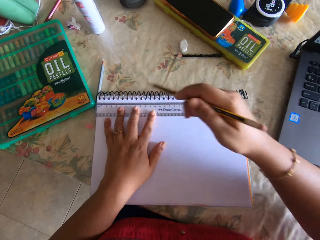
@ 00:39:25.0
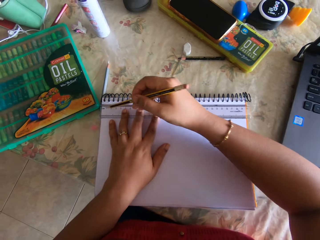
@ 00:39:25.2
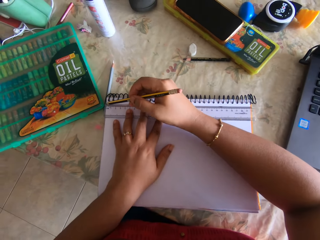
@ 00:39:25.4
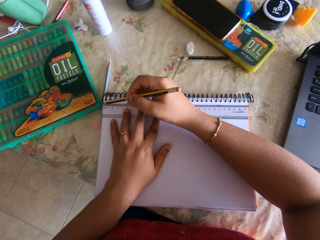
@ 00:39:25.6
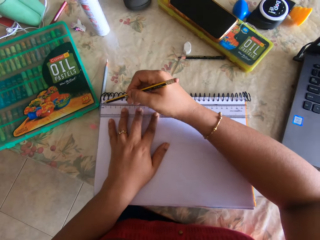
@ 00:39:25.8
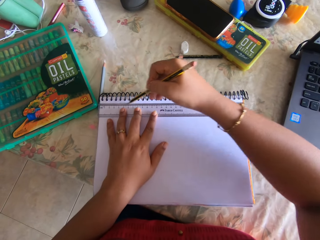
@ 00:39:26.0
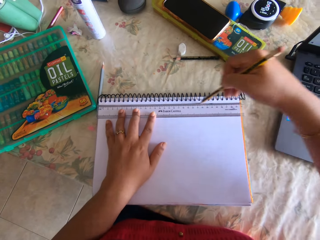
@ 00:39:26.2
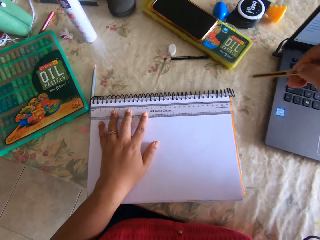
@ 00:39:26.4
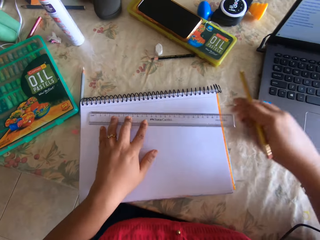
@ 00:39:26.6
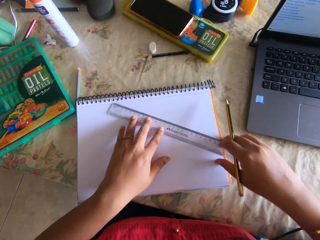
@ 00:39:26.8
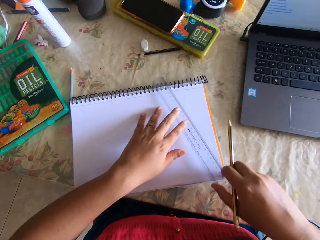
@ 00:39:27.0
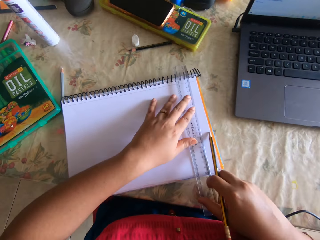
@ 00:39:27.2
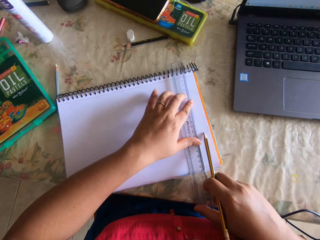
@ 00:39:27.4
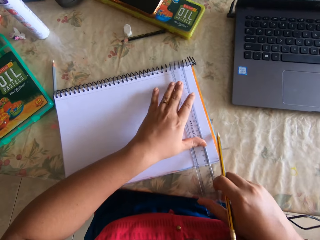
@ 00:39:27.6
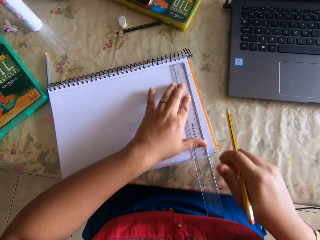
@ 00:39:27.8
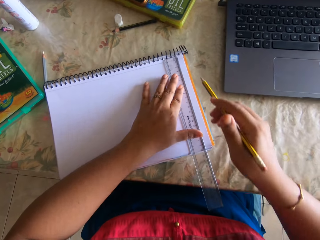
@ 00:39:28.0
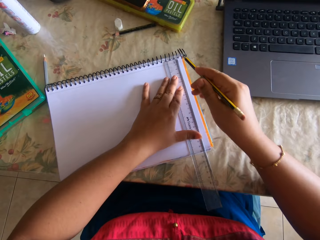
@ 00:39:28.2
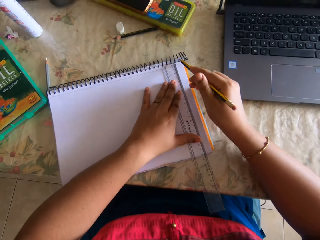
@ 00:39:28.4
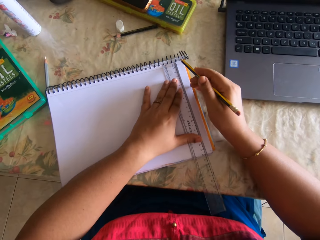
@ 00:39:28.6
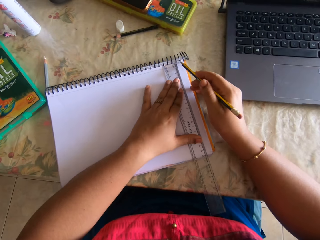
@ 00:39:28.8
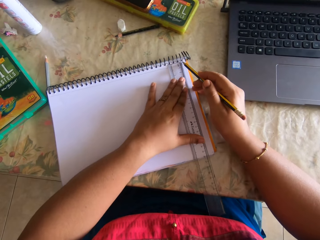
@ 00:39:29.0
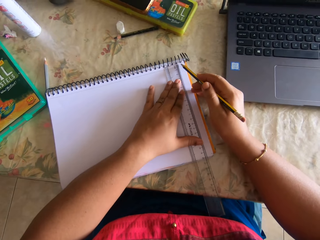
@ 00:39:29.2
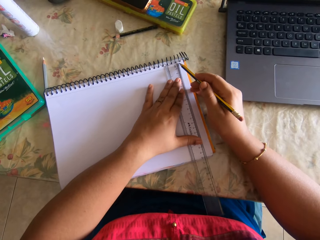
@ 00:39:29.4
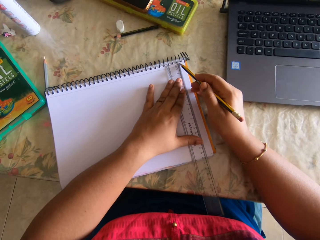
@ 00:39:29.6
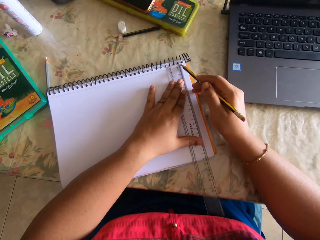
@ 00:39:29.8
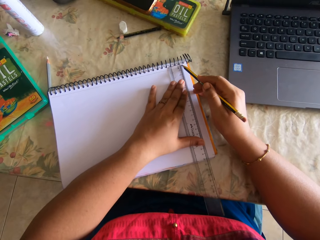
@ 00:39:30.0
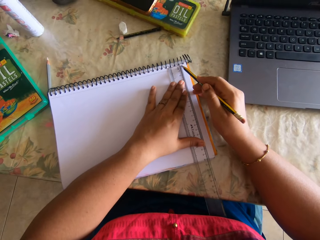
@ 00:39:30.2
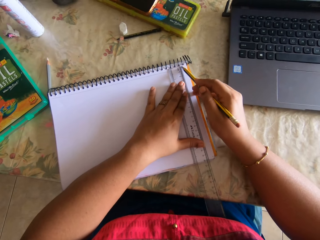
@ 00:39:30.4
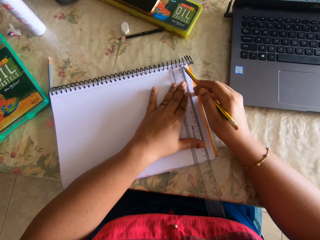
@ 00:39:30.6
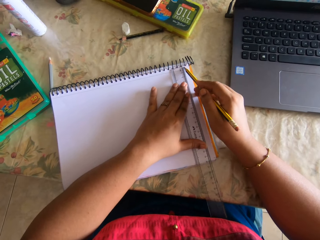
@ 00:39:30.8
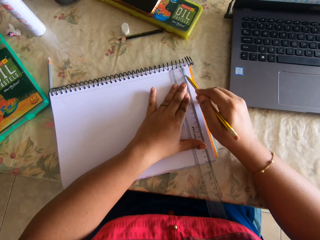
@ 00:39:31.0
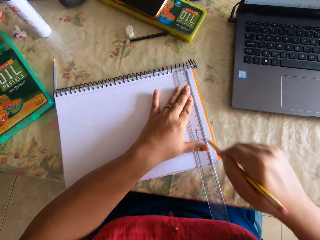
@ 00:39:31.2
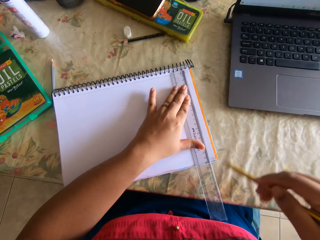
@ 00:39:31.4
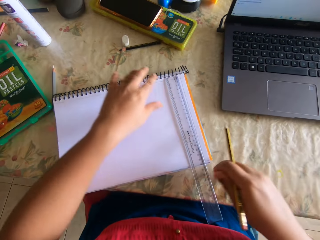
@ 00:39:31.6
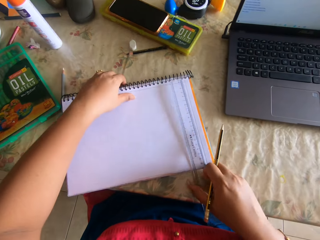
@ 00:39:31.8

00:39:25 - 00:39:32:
The camera wearer draws with a pencil on the notebook.

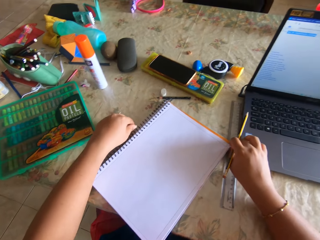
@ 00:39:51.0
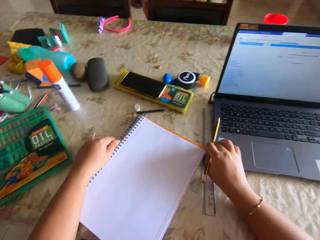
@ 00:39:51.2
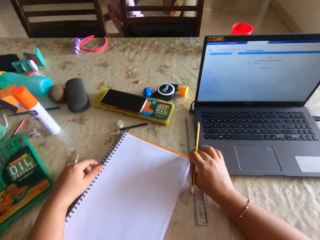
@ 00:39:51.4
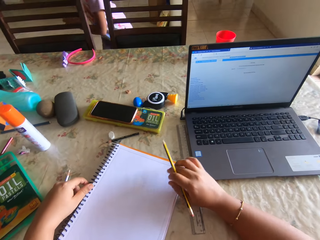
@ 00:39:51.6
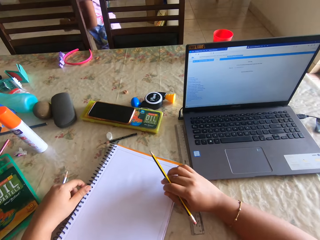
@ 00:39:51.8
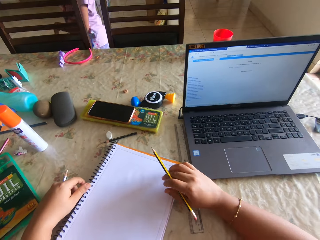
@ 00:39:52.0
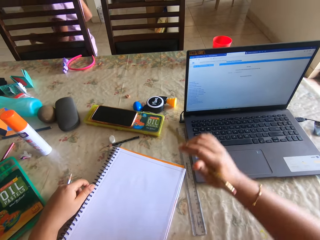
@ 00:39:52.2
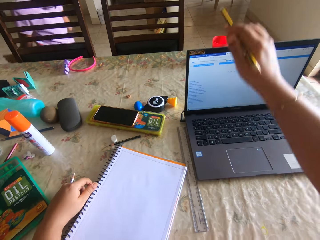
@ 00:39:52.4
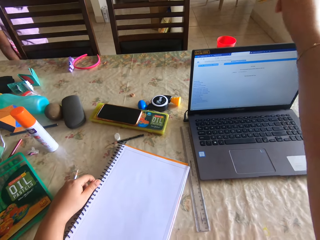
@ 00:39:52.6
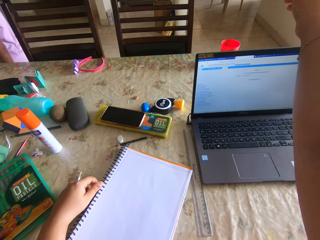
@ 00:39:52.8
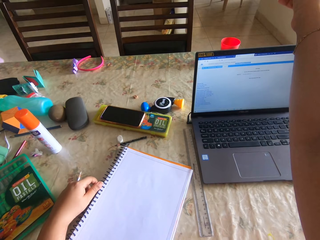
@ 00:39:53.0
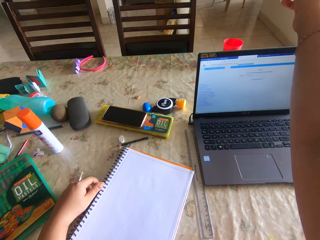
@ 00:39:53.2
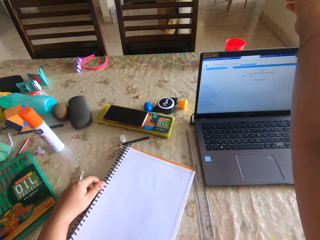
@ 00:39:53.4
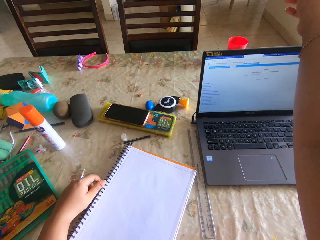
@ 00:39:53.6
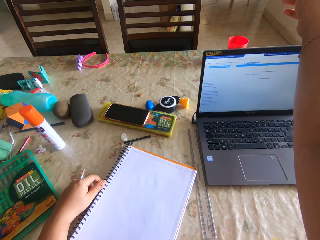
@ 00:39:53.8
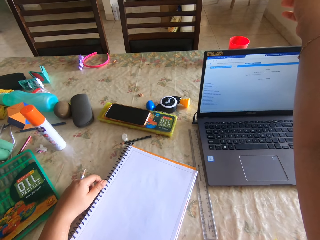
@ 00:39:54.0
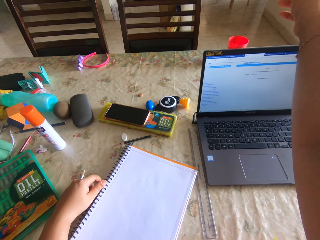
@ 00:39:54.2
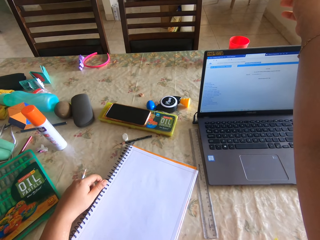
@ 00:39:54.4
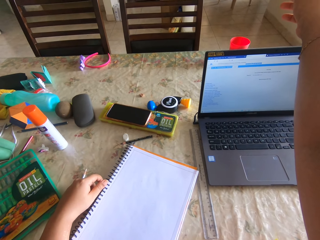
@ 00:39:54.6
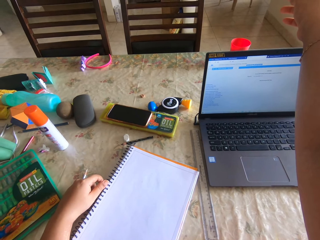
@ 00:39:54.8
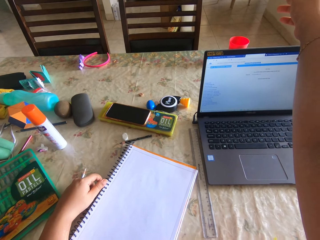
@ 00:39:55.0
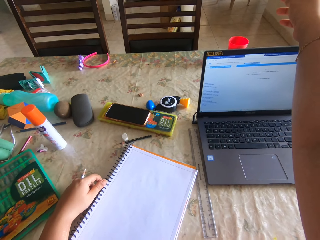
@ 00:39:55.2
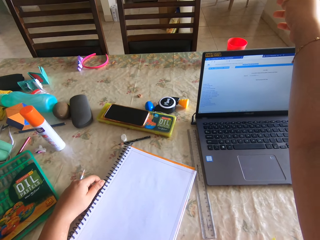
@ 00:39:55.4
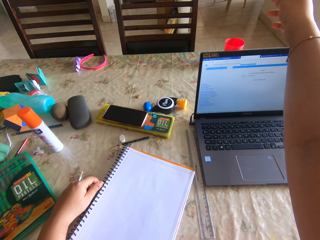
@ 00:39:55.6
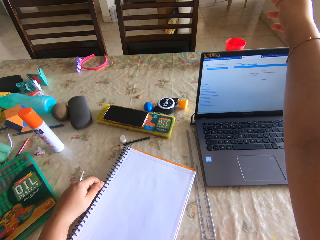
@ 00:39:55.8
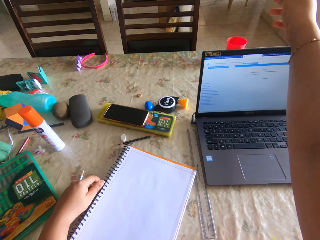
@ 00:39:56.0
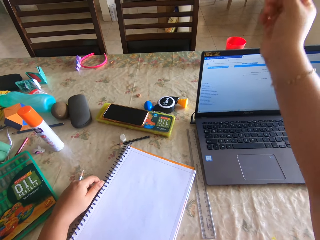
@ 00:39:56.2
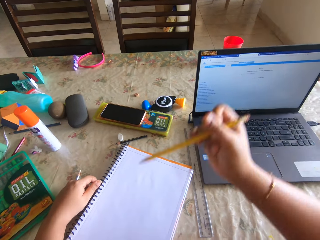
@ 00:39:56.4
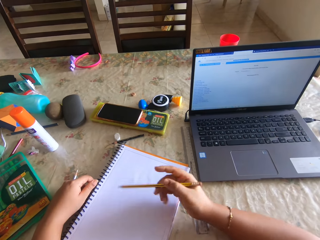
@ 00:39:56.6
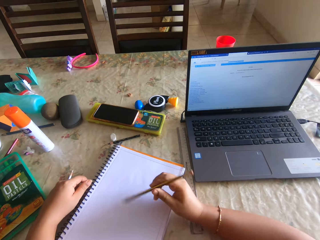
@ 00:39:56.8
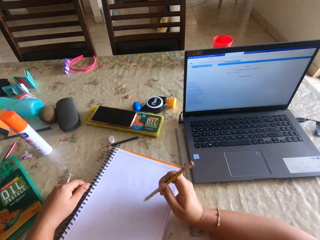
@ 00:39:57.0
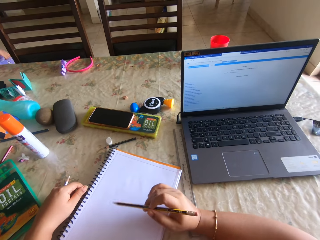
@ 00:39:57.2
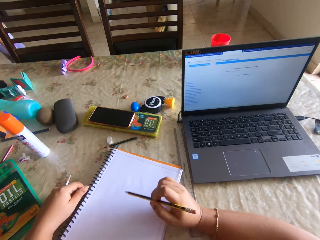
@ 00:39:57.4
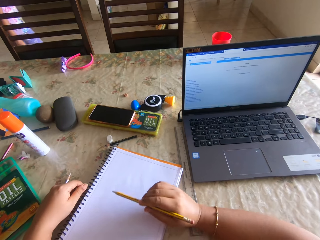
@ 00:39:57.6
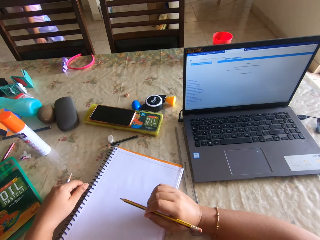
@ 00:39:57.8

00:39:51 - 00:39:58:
The camera wearer talks to a baby.

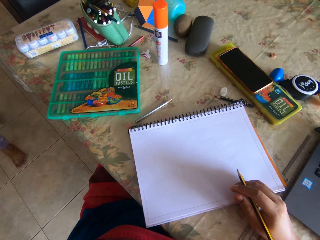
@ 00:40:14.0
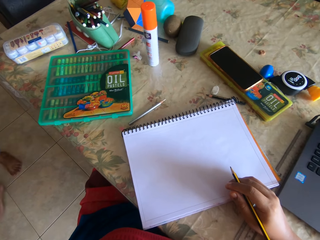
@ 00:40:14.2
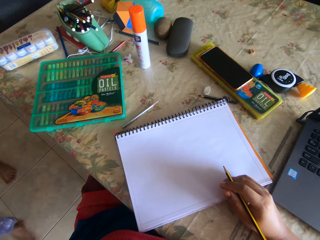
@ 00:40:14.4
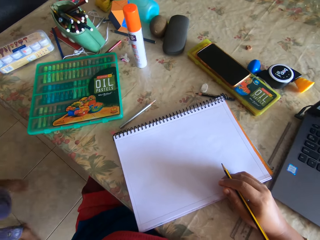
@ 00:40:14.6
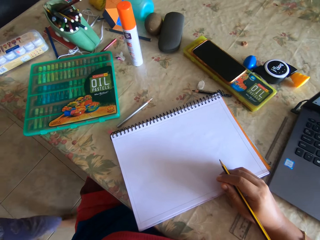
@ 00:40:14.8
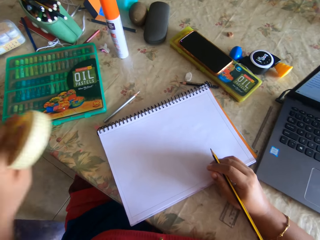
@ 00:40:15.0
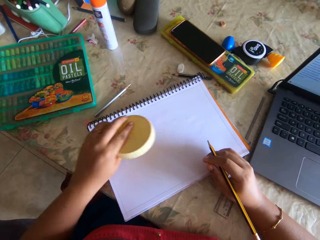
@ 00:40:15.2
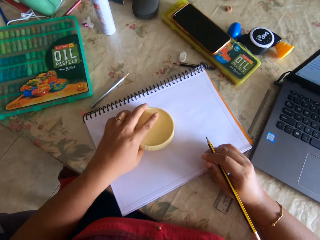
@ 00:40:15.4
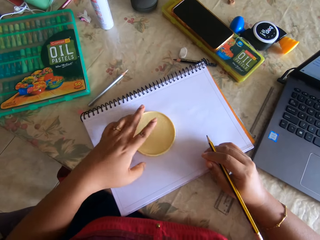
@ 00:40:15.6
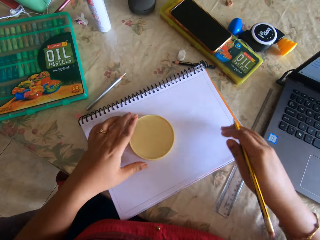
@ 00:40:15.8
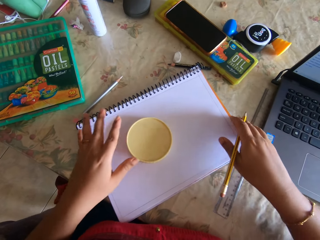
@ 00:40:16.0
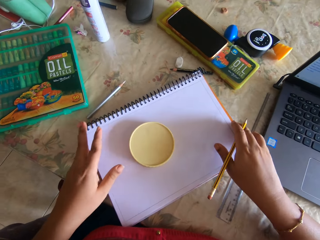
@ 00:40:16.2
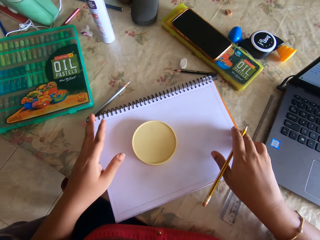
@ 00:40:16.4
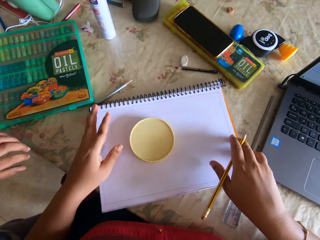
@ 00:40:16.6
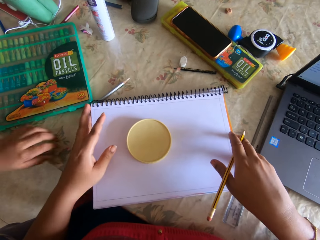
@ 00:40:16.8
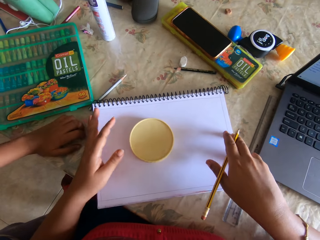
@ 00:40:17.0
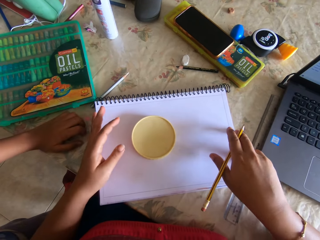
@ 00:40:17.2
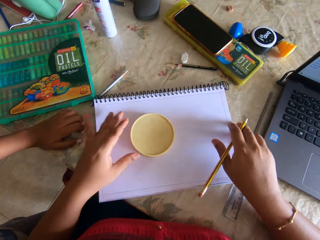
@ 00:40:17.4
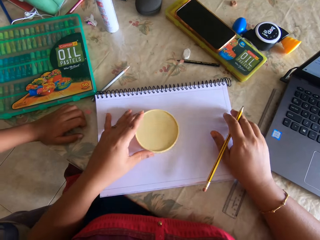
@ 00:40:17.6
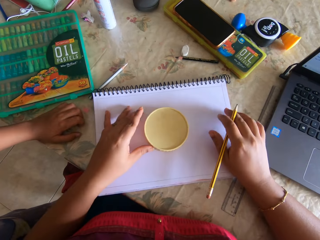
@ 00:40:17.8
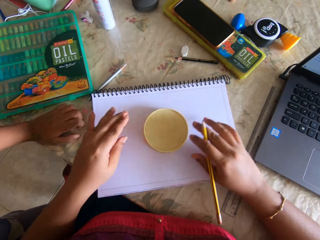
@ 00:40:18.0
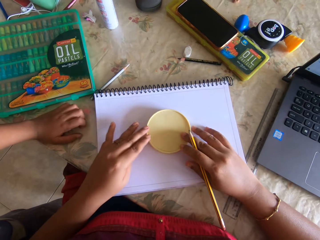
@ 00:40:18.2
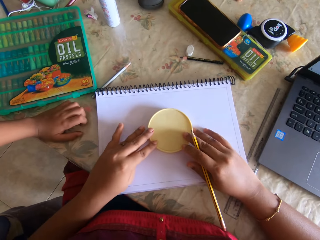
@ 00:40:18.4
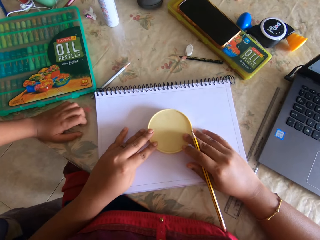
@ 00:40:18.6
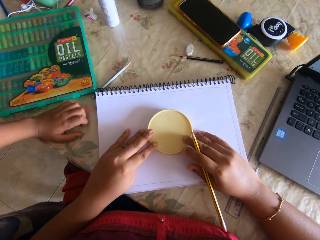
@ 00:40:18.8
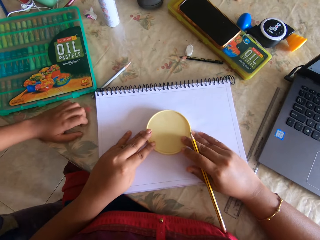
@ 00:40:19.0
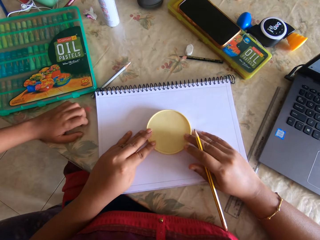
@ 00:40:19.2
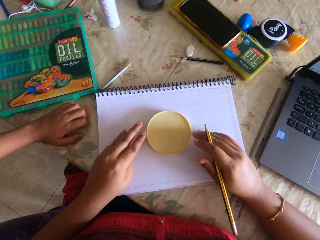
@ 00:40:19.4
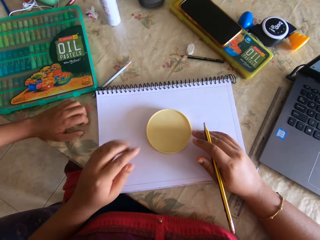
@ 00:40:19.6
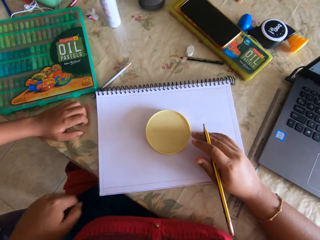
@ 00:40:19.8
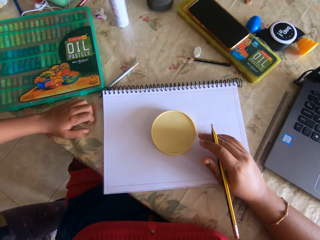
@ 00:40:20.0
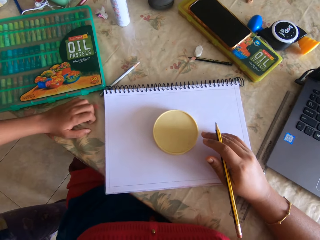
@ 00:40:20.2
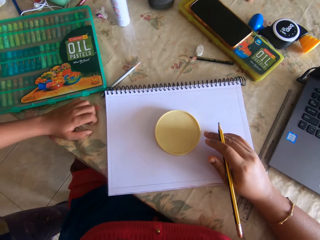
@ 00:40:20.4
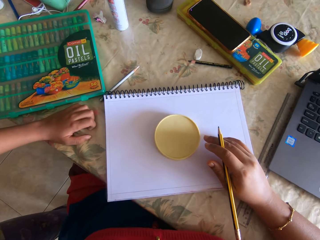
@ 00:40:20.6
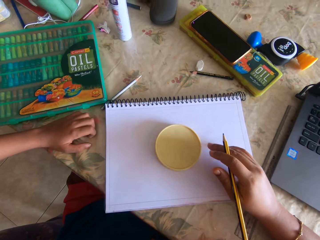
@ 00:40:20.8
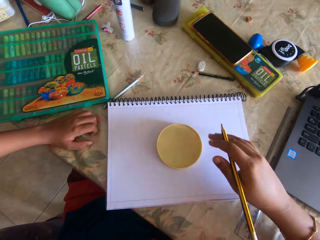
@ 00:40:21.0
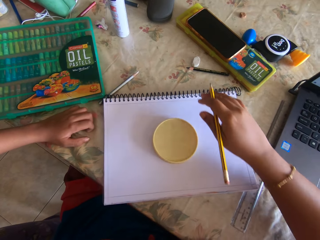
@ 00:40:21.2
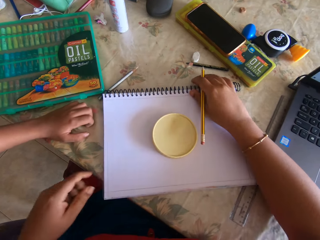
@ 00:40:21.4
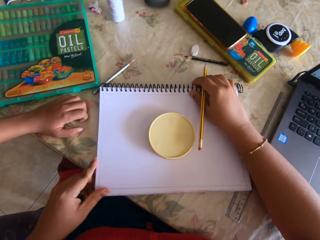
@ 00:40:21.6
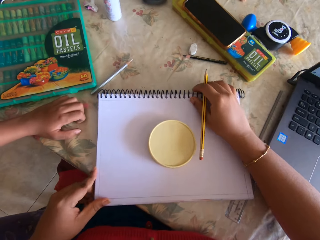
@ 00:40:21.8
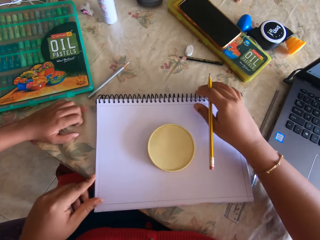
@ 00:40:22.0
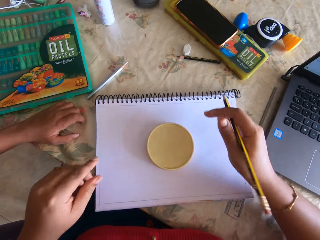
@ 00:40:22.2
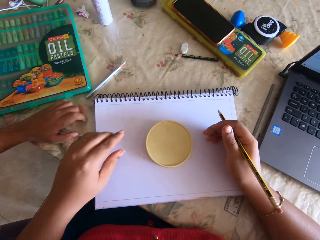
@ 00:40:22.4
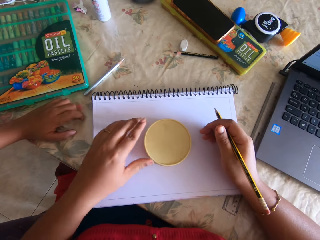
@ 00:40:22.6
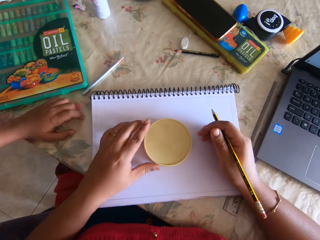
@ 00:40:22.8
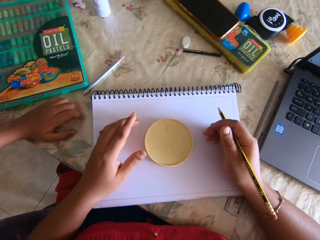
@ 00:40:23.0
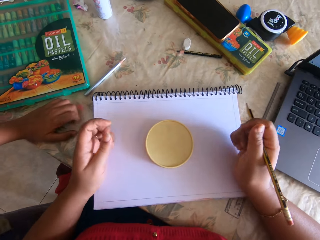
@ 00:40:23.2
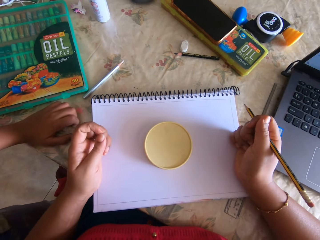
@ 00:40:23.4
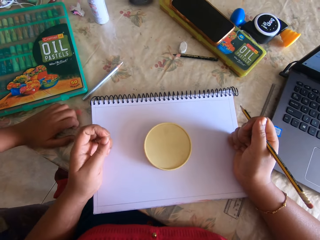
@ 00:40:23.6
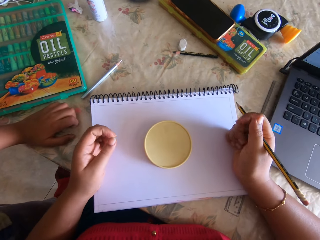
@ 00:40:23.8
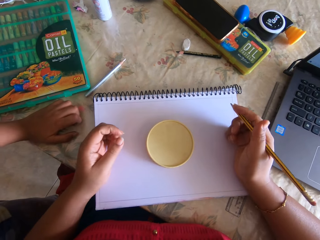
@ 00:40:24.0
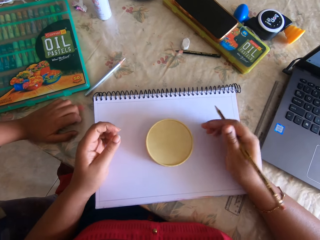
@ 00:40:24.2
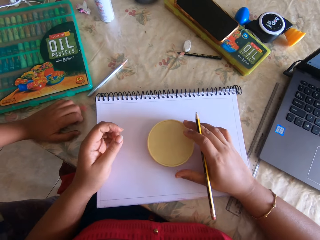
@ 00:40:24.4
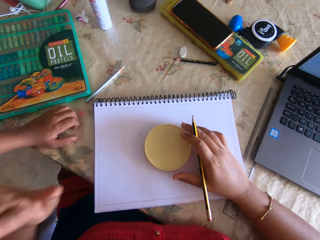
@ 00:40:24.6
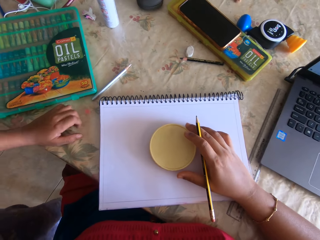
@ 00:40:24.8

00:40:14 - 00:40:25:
The camera wearer puts the lid on the notebook.
